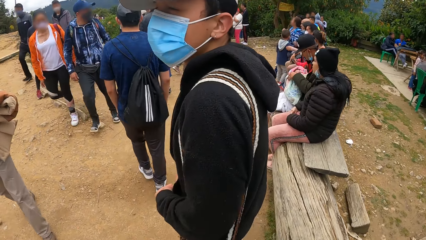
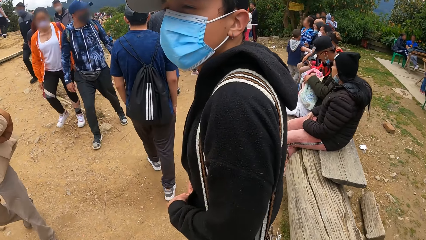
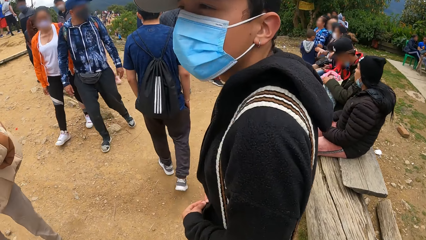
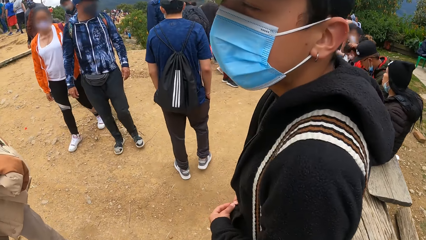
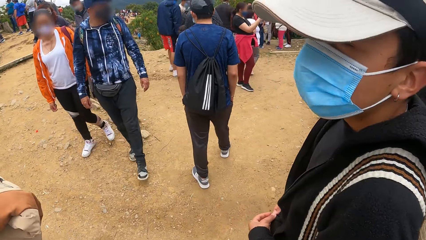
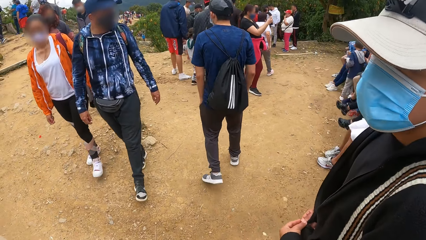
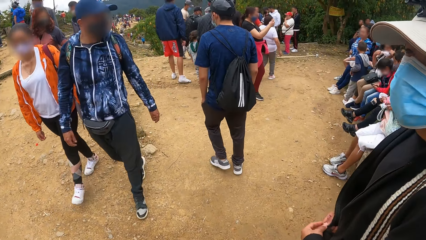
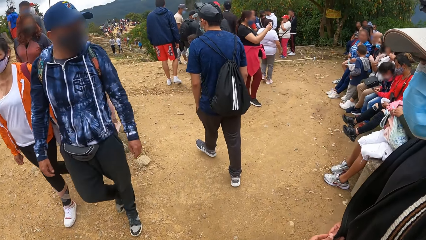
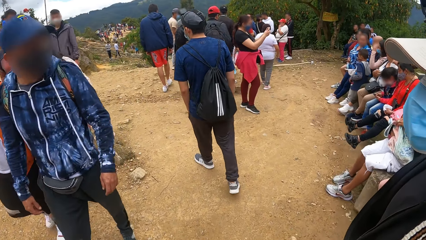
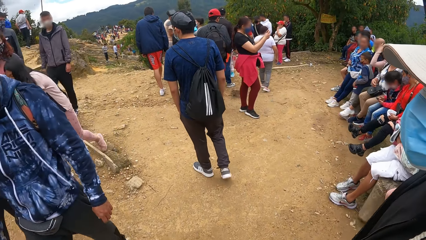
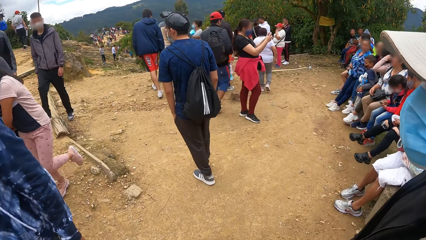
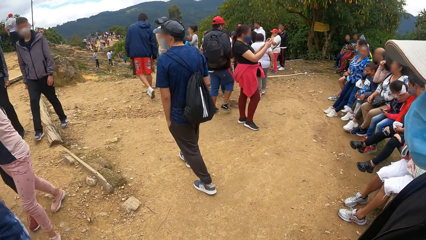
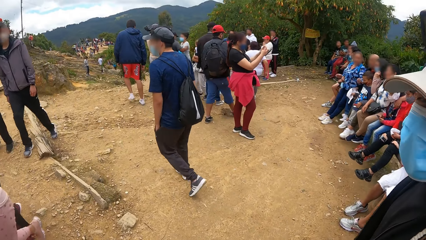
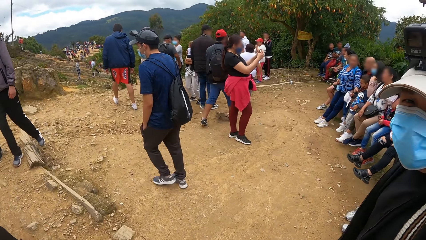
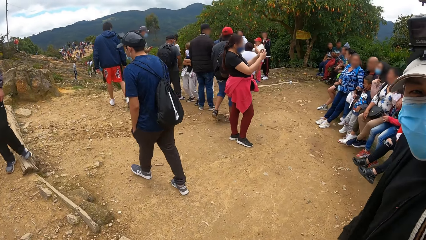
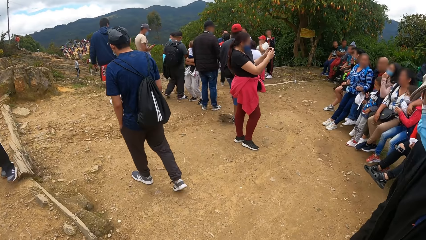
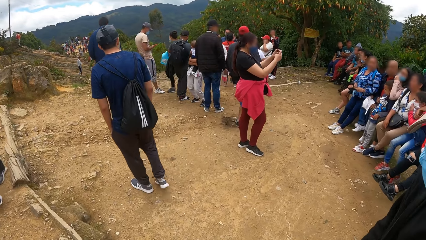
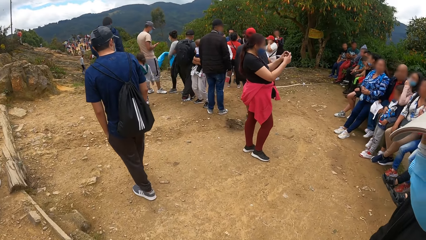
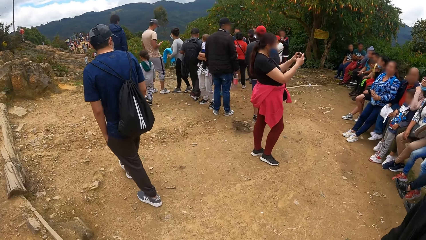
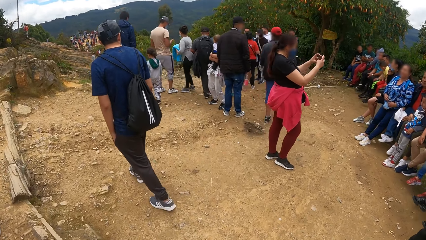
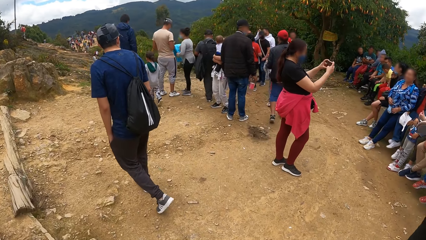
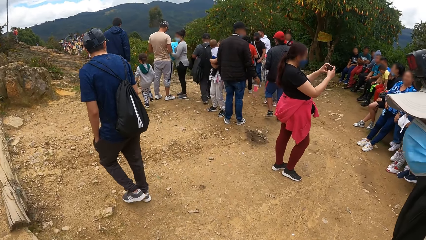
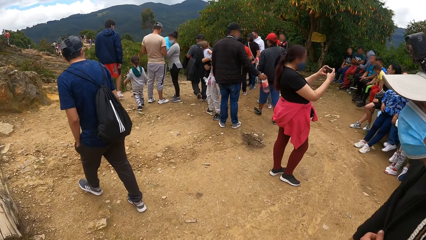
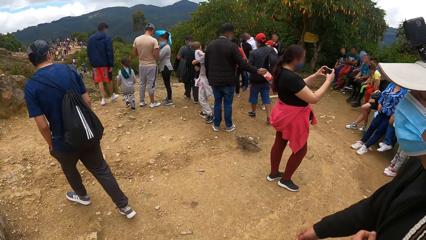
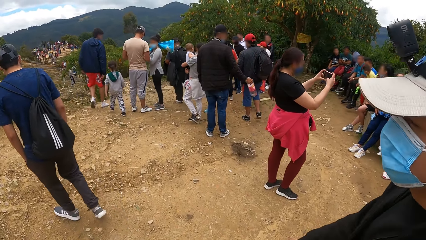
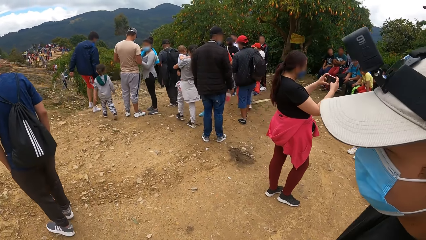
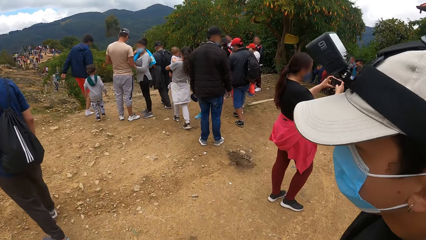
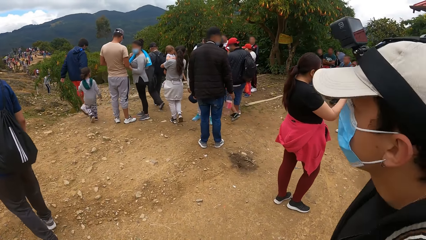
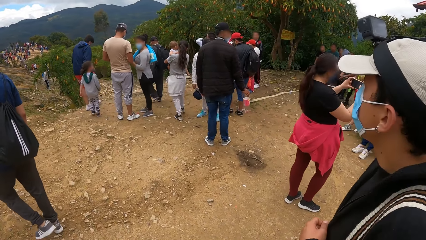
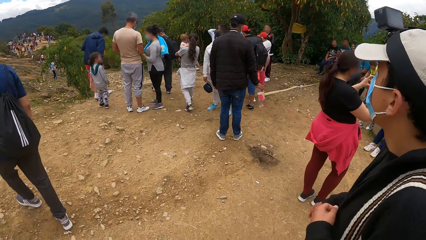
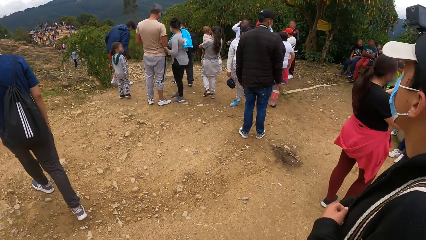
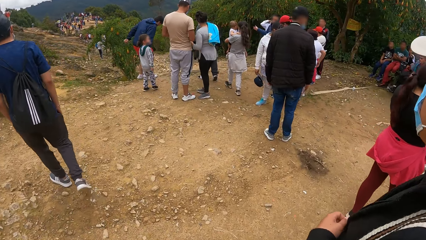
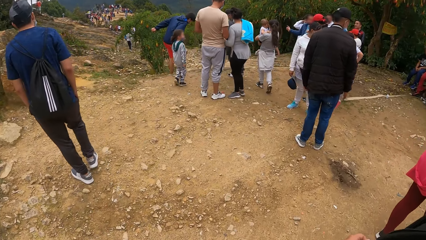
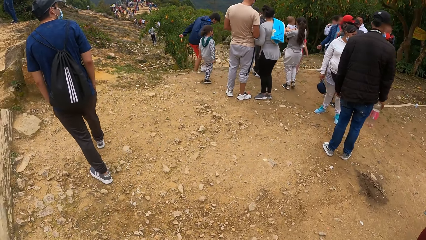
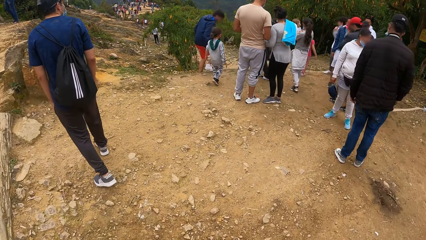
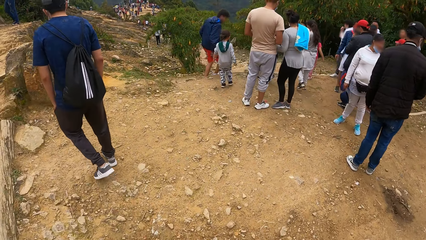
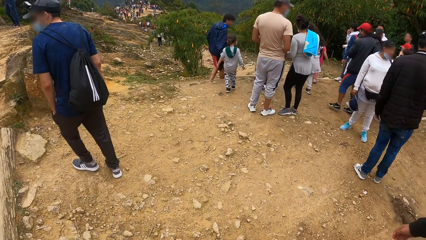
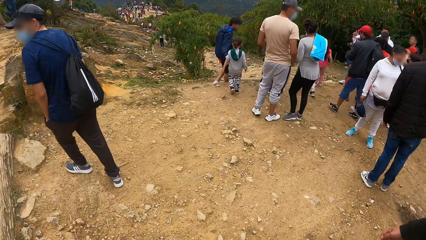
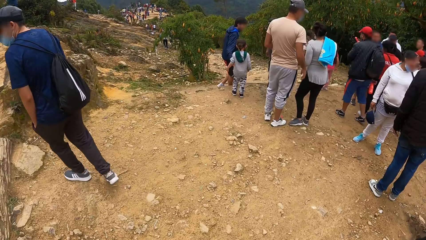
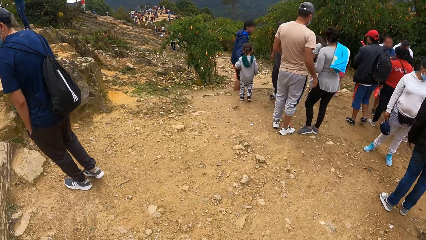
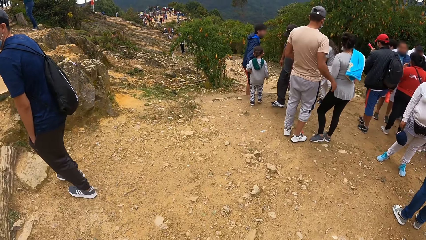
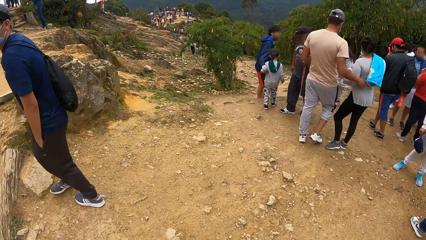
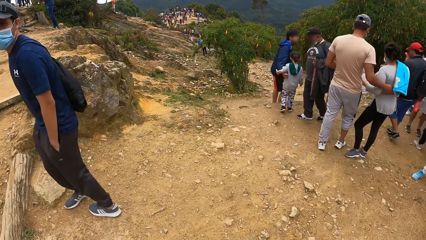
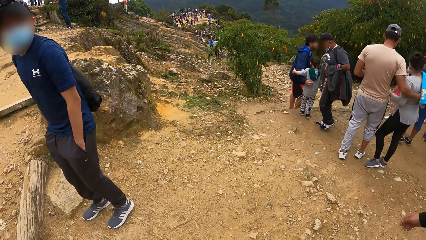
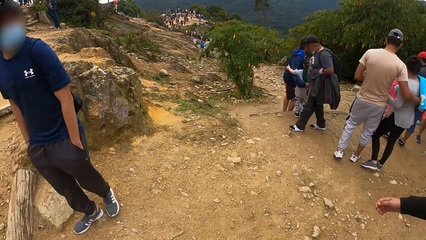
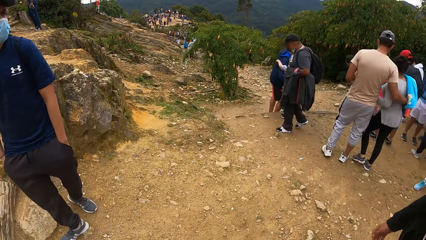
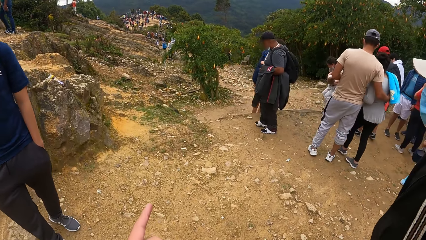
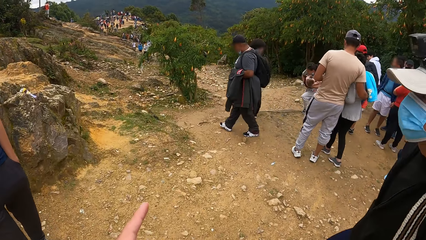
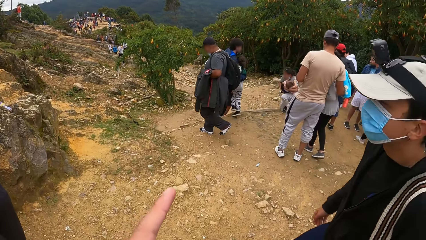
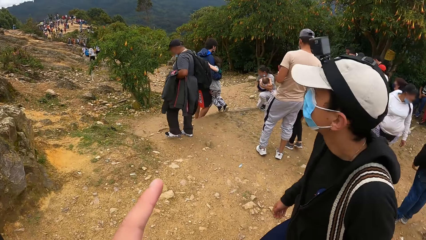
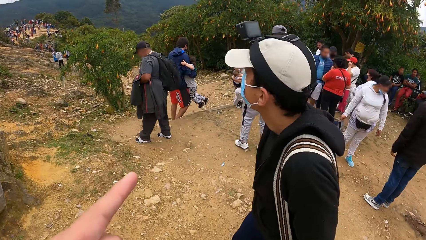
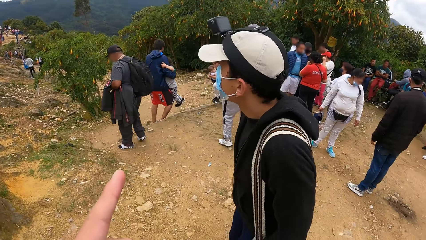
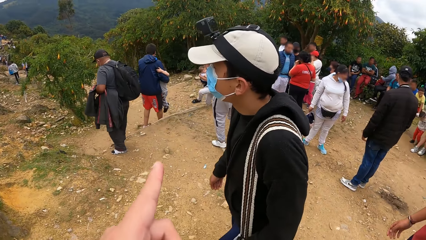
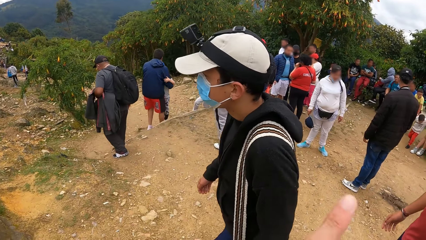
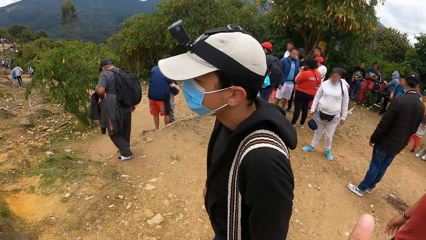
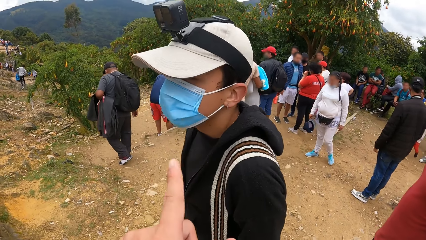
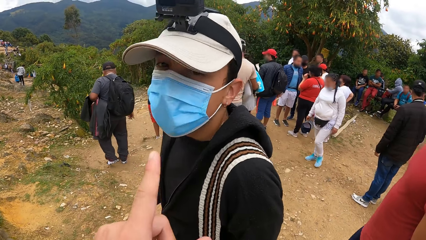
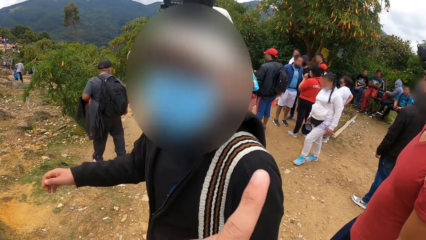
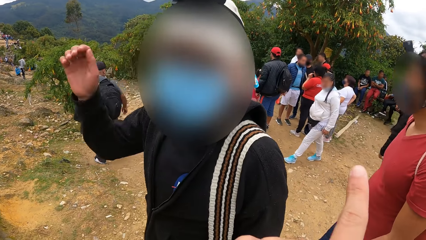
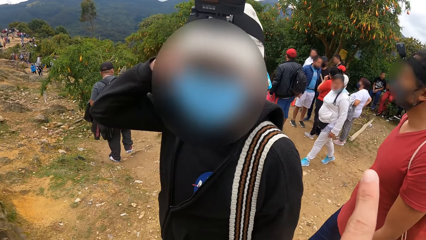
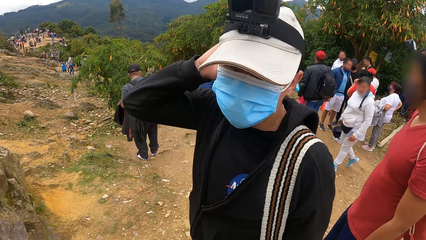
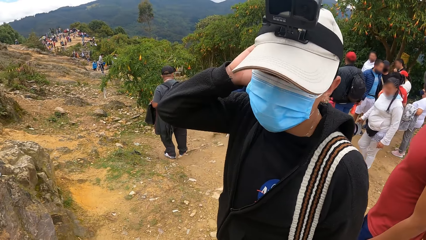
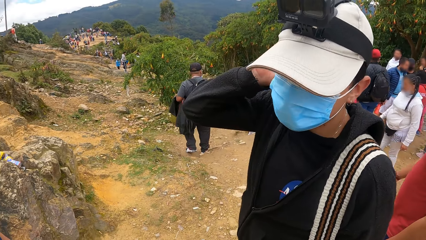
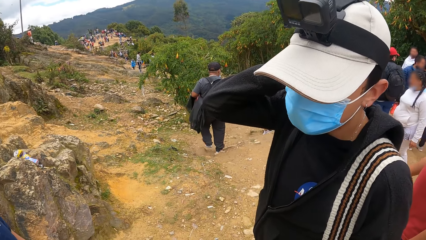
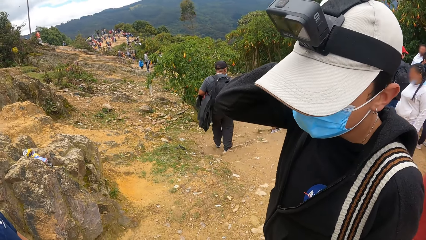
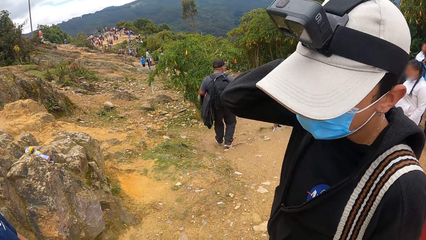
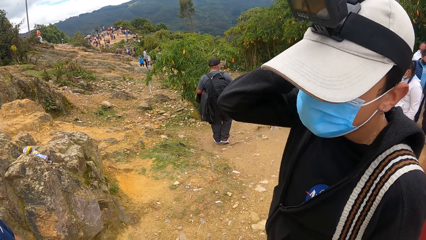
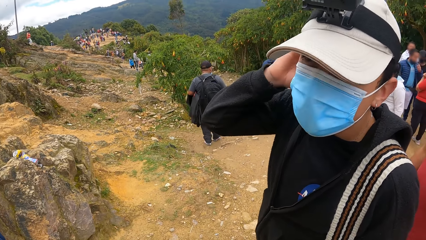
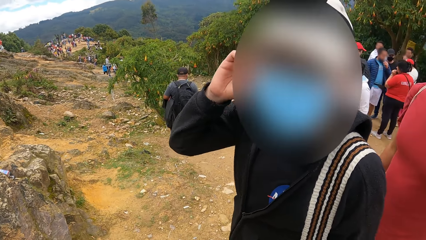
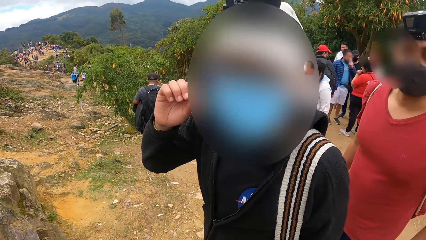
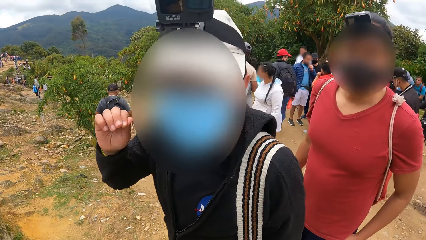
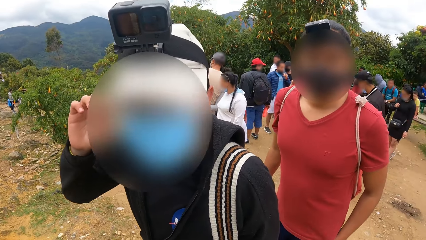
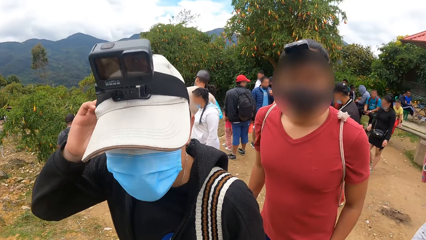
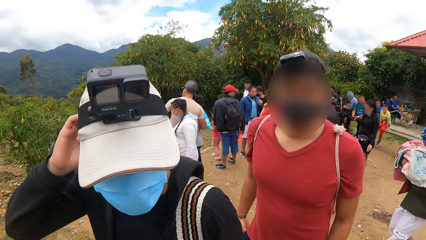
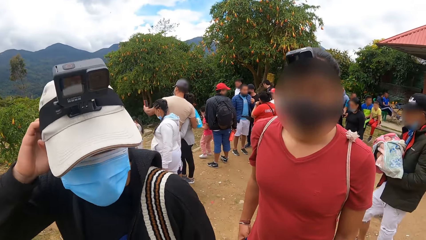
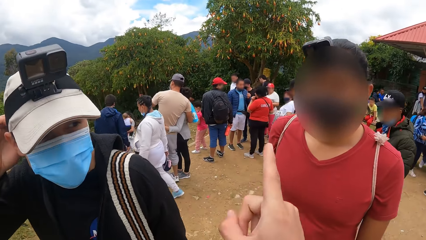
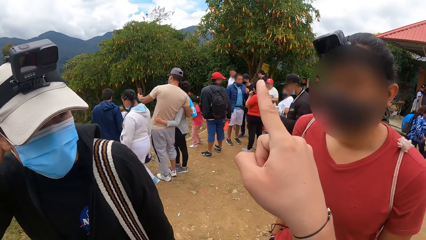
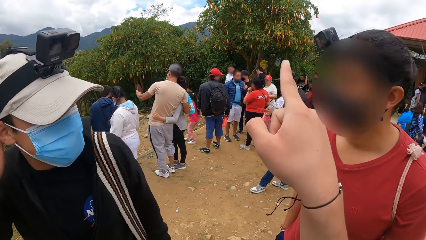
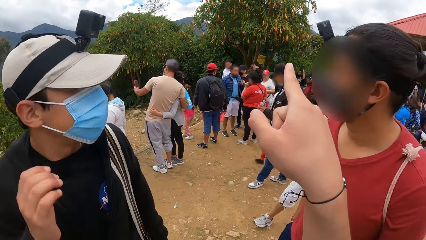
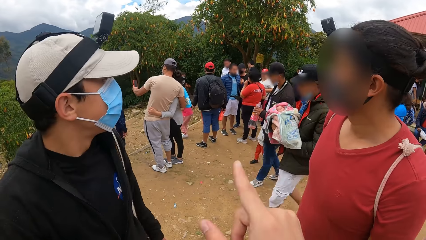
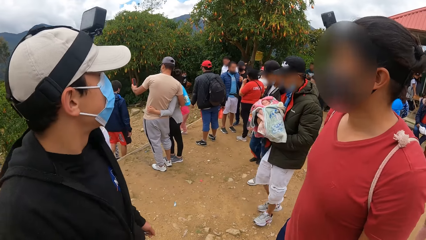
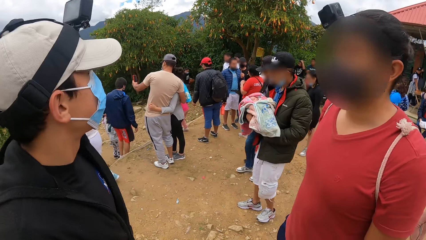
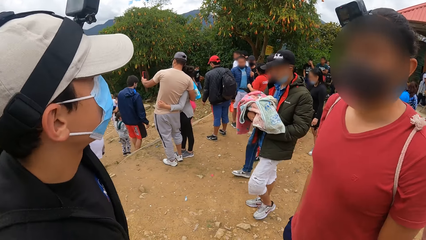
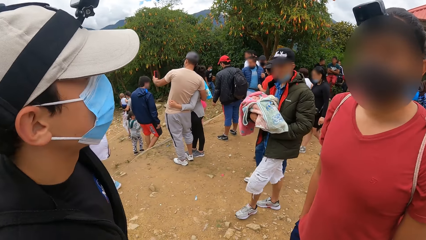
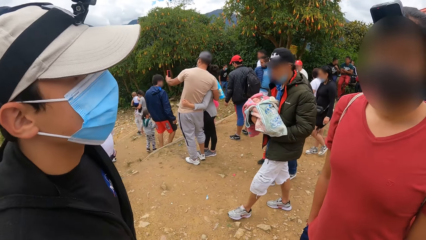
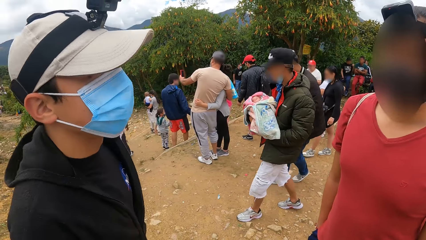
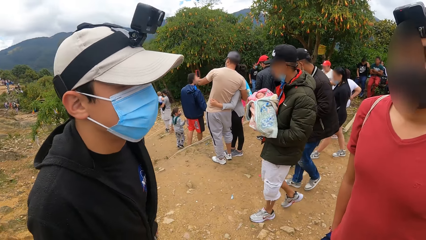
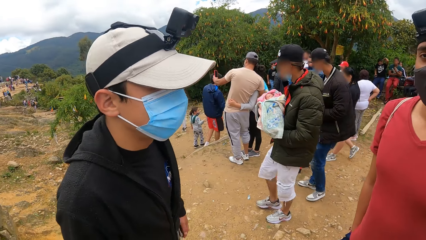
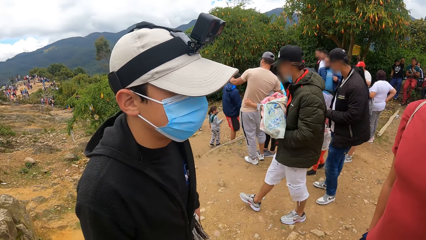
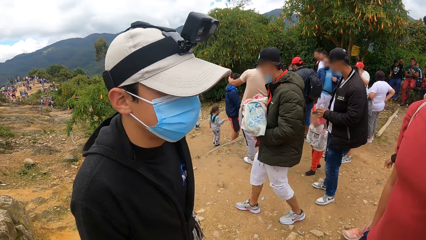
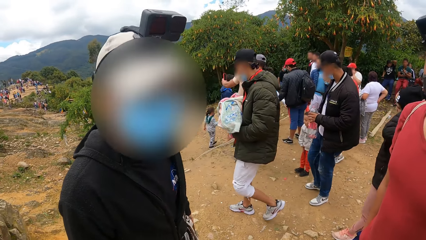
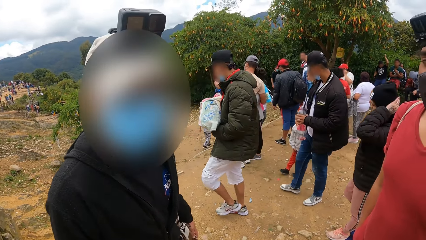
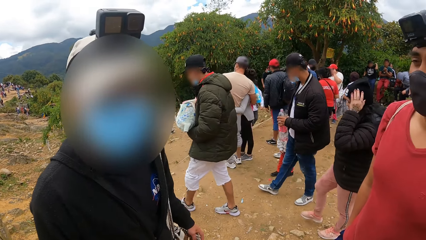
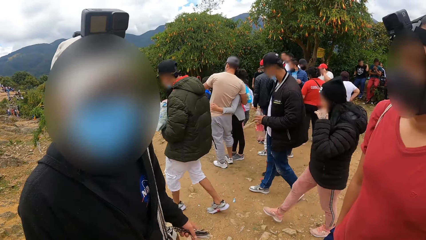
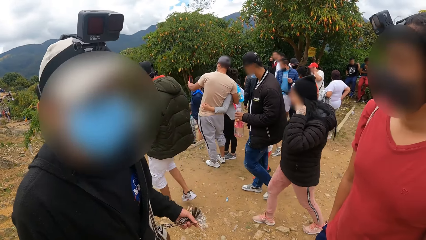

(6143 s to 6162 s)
A man puts the hands in the pocket and walks. Another man walks. The first man turns. The camera wearer points with his left finger. A man talks to the camera wearer. The other man touches the head. The camera wearer talks to another man and the man. He points a finger. The man stands.
